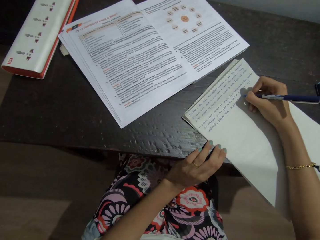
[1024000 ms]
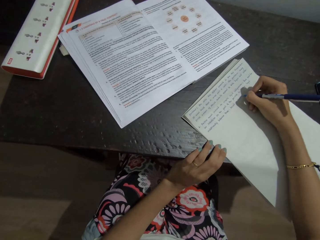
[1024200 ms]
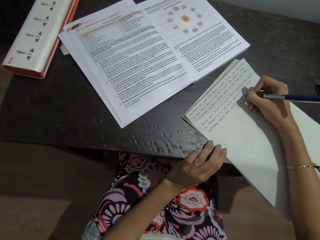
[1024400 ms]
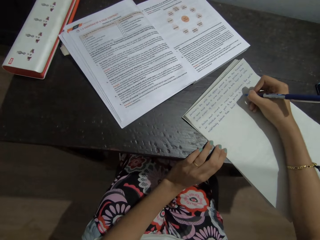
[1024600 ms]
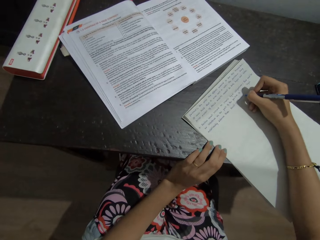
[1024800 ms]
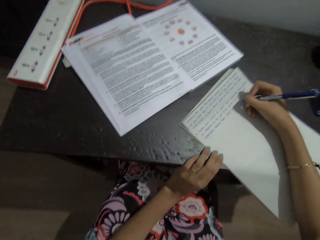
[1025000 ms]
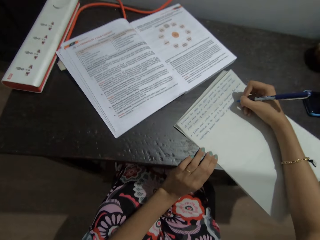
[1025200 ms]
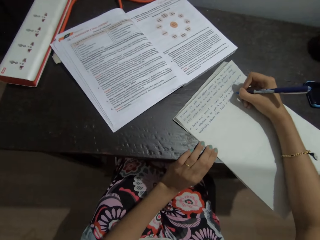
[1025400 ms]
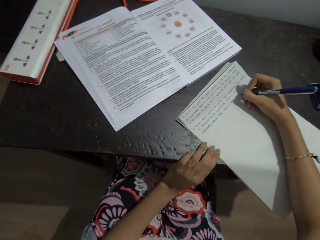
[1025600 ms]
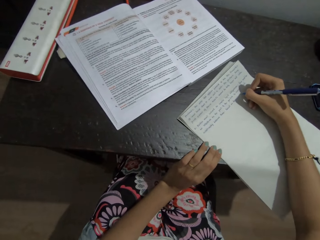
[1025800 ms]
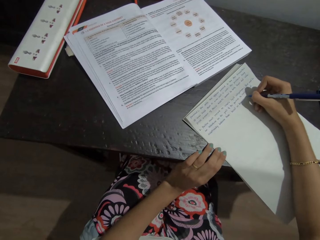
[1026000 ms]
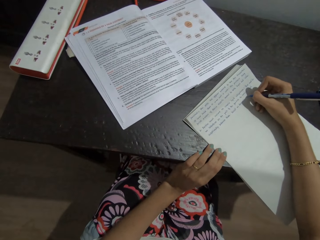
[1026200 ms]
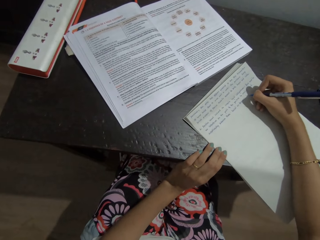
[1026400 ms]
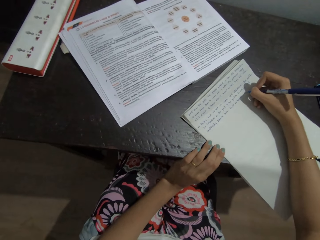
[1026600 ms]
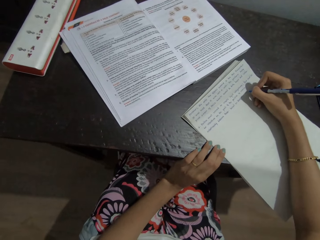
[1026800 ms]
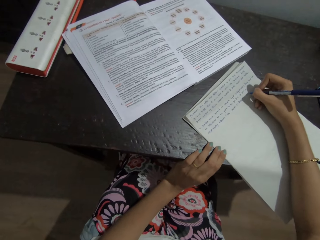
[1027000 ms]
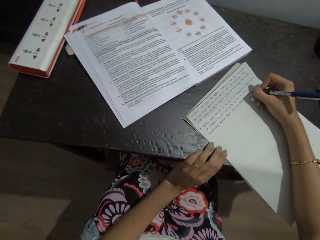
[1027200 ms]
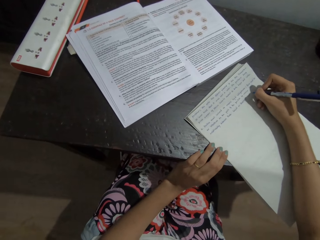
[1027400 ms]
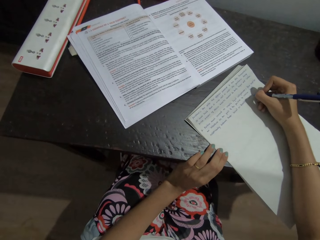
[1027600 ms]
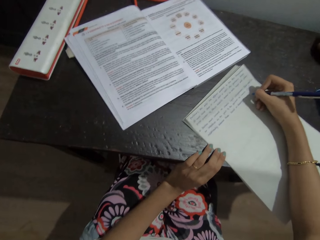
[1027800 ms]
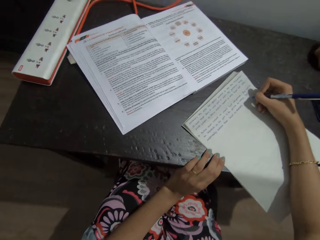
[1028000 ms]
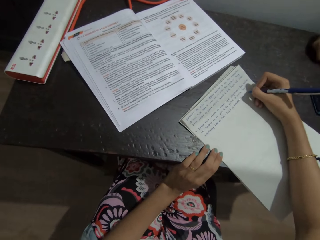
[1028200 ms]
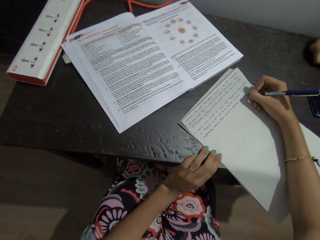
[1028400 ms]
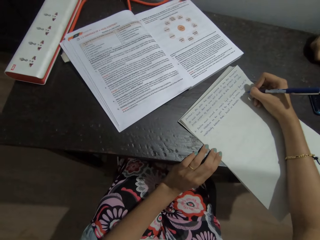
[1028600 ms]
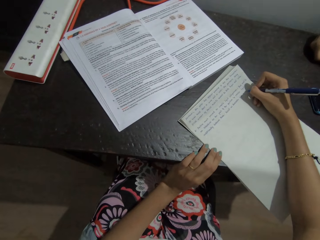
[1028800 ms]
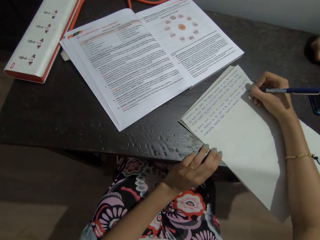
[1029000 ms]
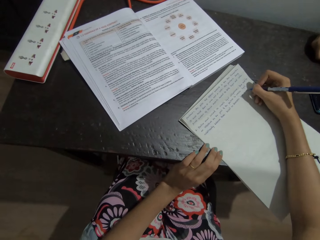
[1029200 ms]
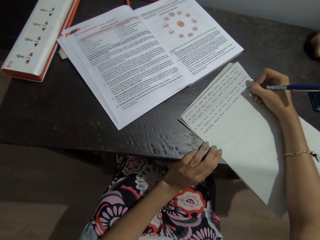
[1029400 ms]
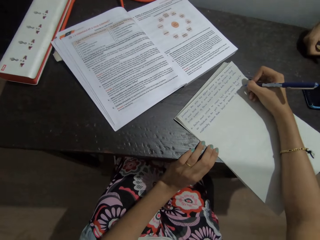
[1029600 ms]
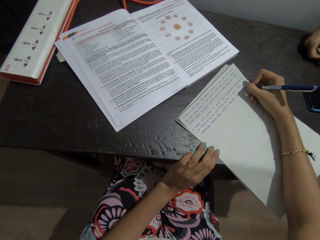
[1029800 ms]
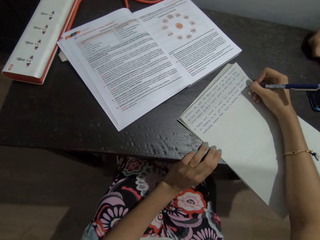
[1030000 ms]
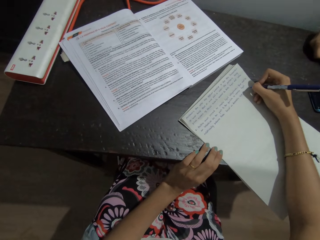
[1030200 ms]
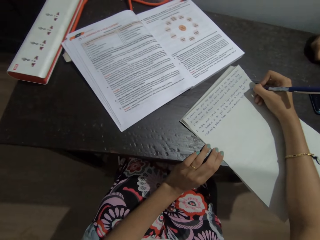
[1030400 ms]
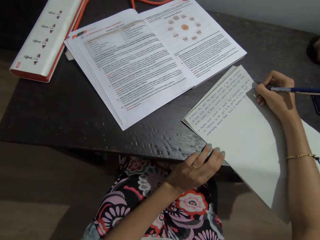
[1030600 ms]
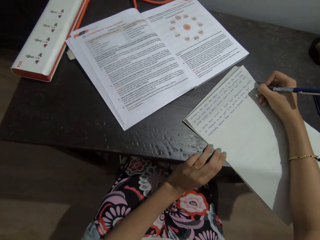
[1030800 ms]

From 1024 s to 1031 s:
The camera wearer sings.

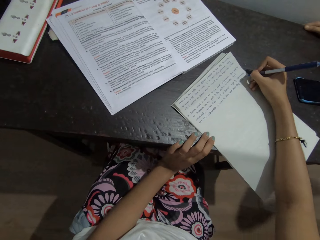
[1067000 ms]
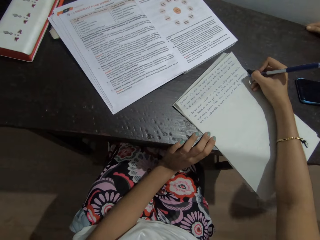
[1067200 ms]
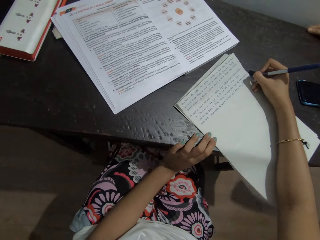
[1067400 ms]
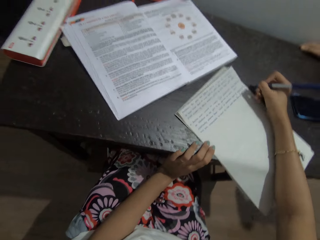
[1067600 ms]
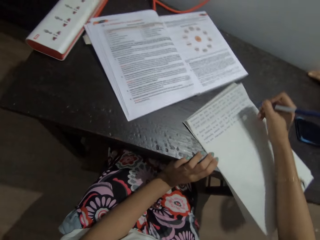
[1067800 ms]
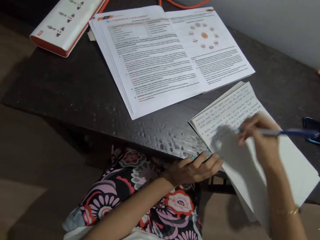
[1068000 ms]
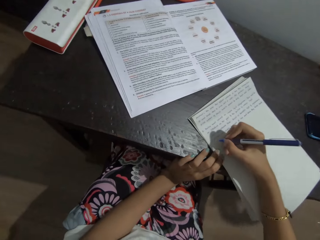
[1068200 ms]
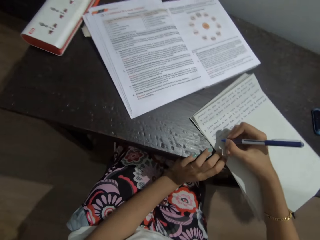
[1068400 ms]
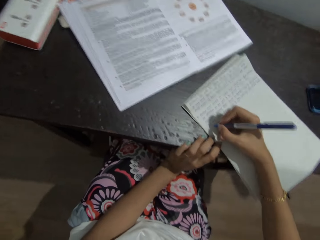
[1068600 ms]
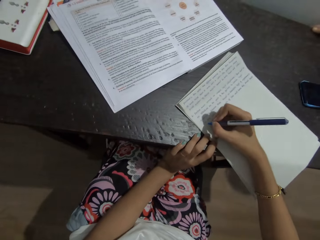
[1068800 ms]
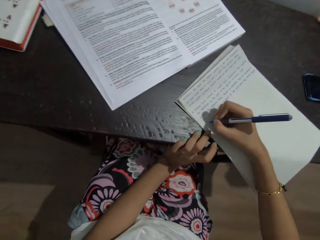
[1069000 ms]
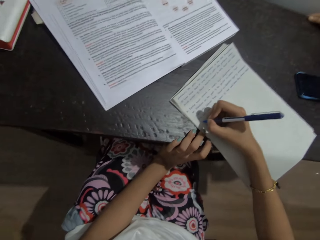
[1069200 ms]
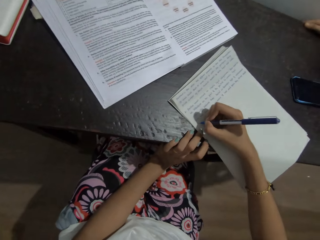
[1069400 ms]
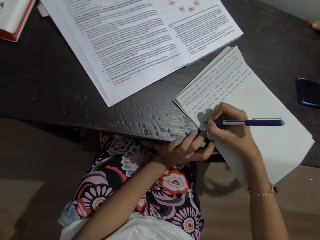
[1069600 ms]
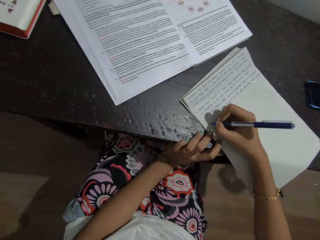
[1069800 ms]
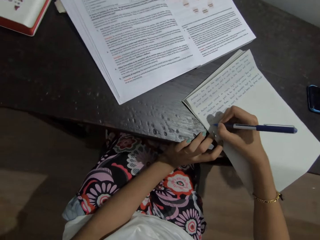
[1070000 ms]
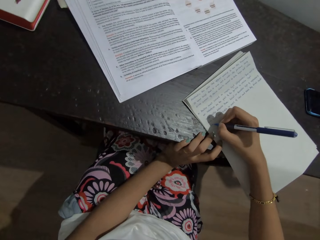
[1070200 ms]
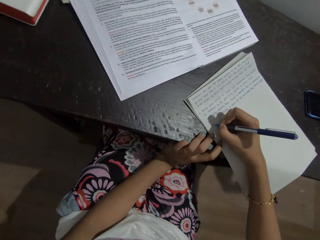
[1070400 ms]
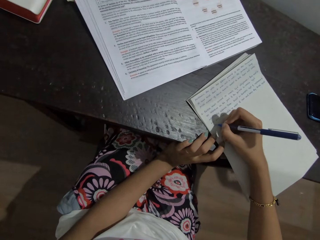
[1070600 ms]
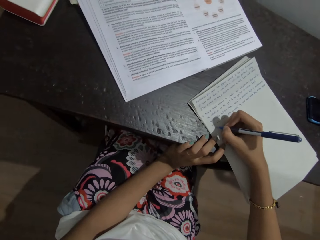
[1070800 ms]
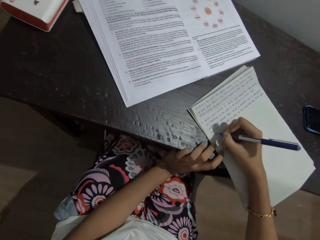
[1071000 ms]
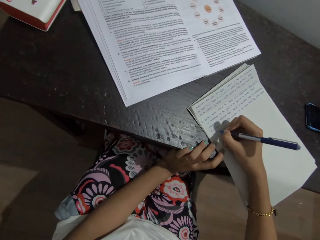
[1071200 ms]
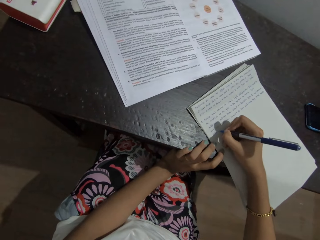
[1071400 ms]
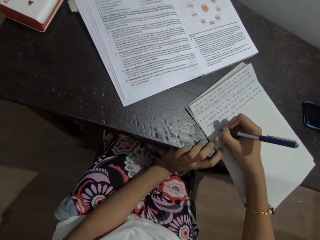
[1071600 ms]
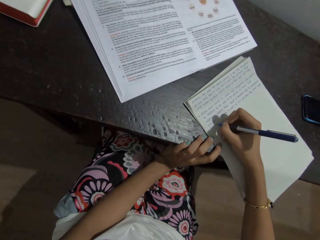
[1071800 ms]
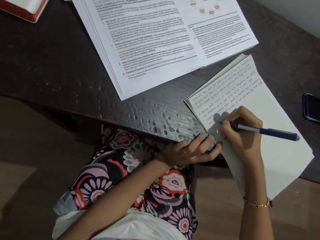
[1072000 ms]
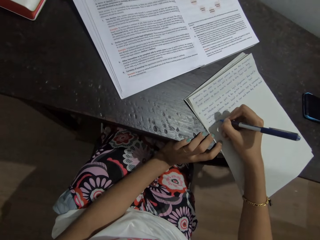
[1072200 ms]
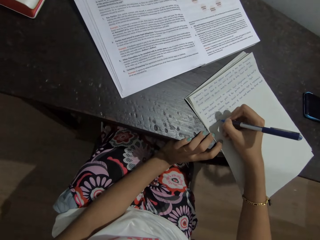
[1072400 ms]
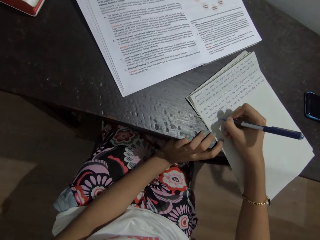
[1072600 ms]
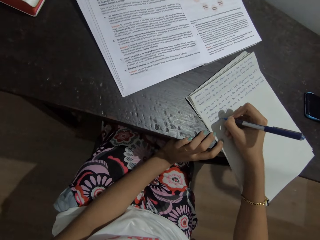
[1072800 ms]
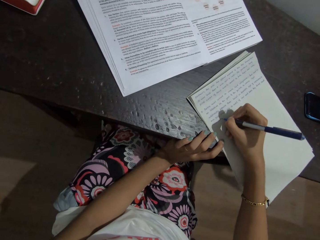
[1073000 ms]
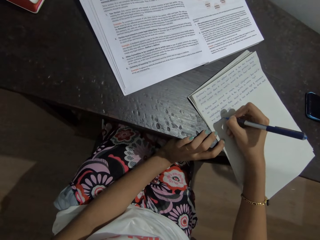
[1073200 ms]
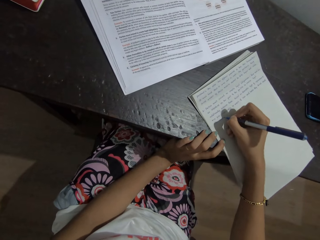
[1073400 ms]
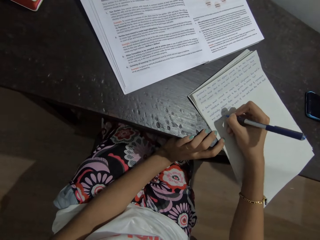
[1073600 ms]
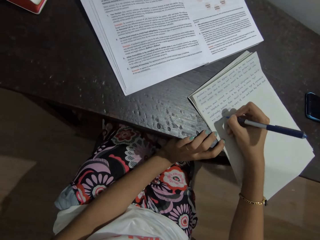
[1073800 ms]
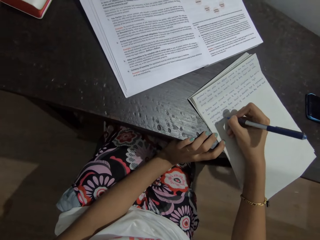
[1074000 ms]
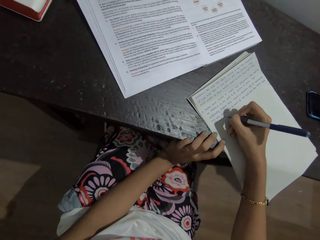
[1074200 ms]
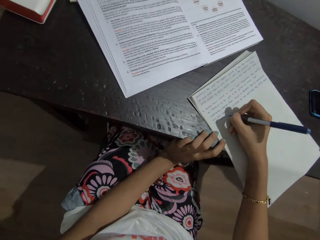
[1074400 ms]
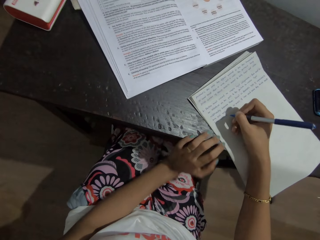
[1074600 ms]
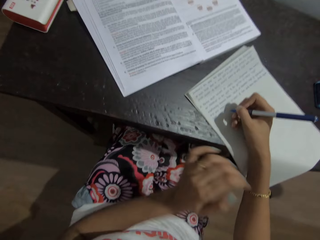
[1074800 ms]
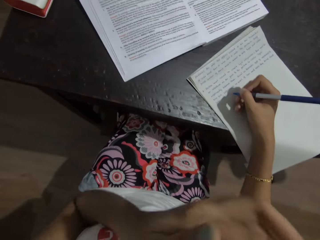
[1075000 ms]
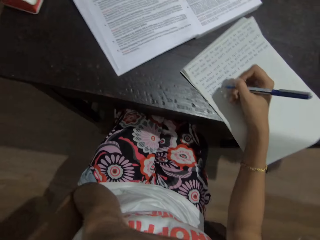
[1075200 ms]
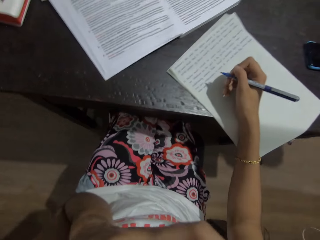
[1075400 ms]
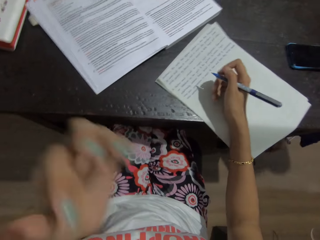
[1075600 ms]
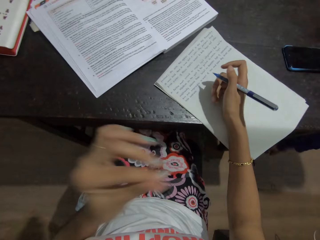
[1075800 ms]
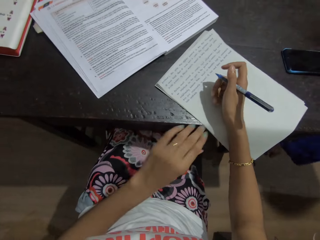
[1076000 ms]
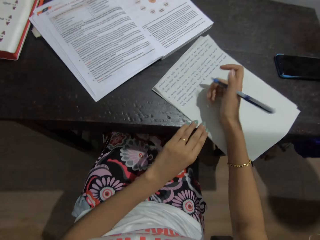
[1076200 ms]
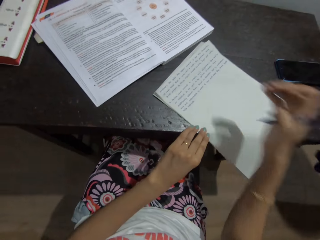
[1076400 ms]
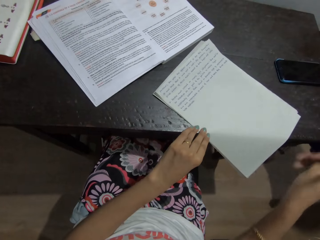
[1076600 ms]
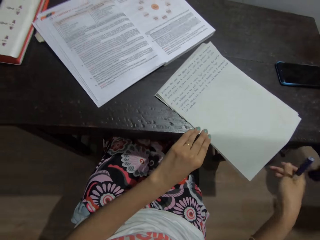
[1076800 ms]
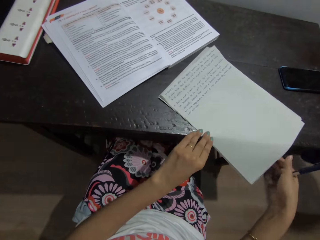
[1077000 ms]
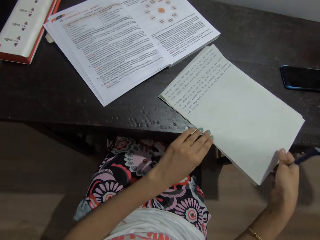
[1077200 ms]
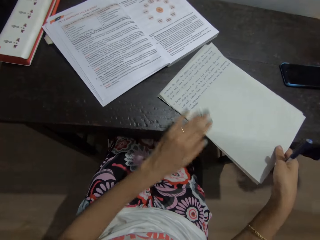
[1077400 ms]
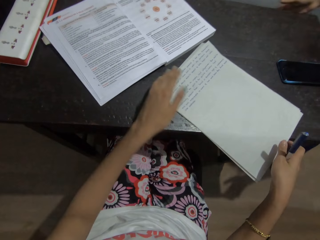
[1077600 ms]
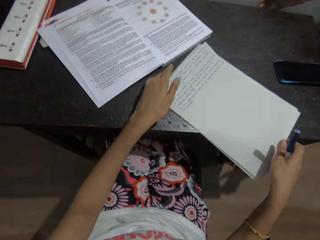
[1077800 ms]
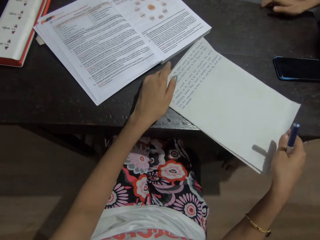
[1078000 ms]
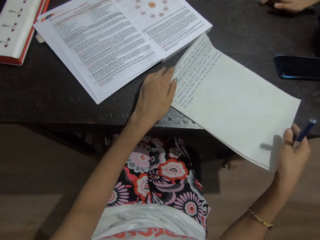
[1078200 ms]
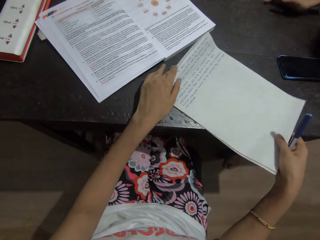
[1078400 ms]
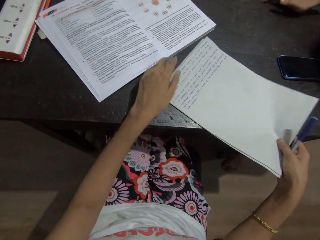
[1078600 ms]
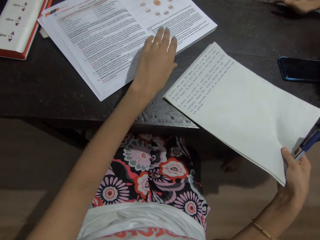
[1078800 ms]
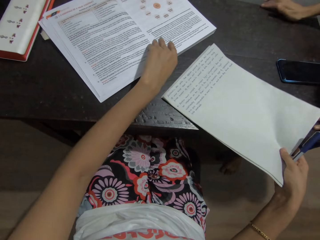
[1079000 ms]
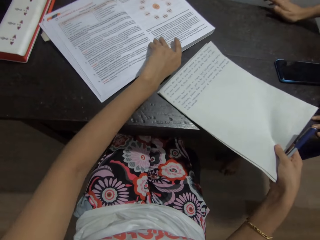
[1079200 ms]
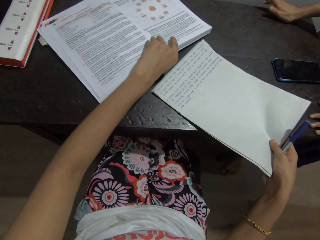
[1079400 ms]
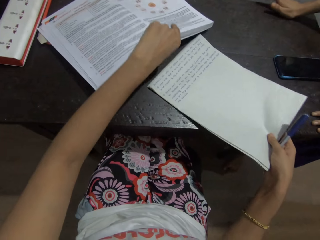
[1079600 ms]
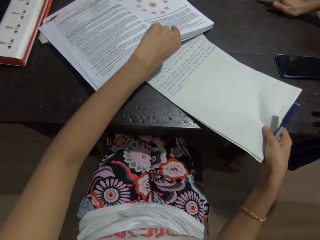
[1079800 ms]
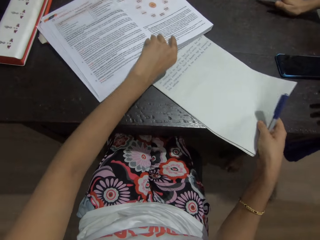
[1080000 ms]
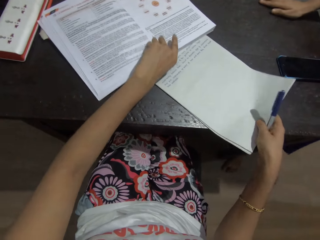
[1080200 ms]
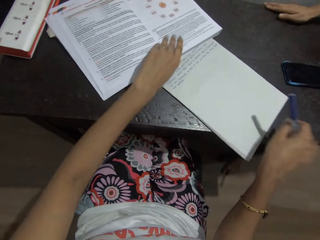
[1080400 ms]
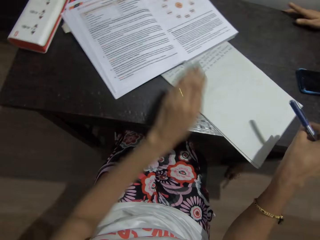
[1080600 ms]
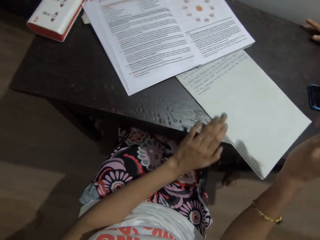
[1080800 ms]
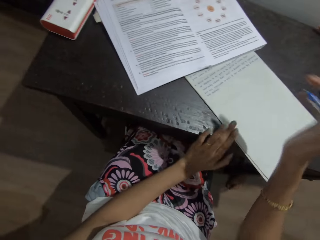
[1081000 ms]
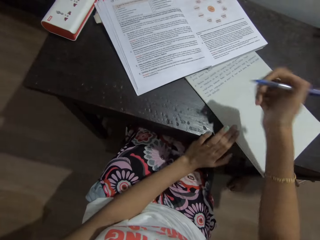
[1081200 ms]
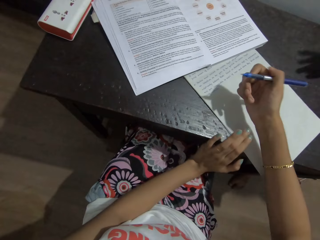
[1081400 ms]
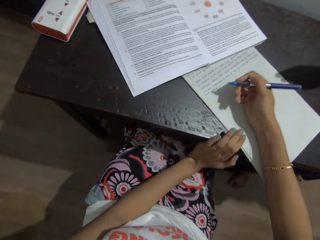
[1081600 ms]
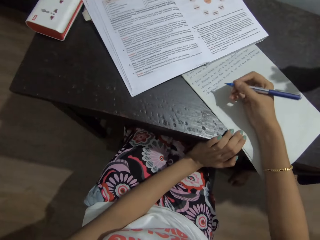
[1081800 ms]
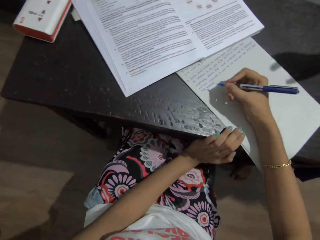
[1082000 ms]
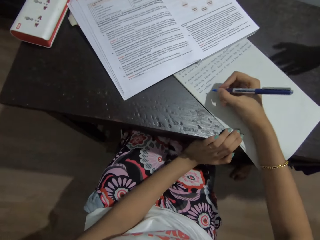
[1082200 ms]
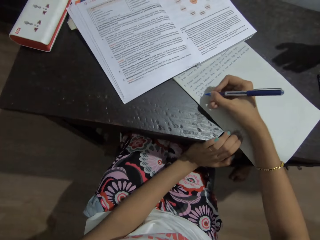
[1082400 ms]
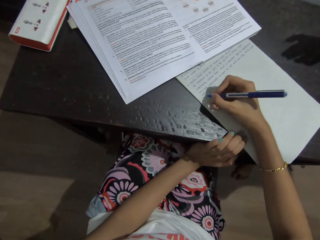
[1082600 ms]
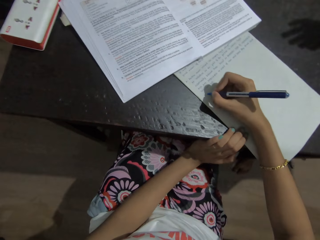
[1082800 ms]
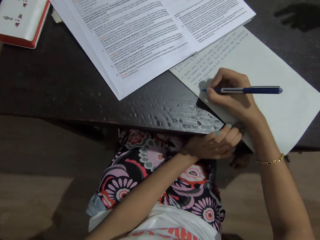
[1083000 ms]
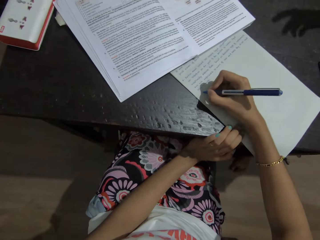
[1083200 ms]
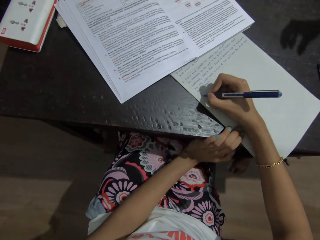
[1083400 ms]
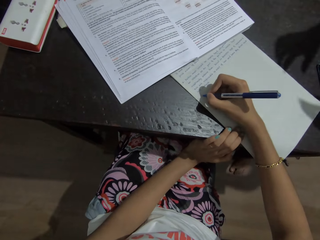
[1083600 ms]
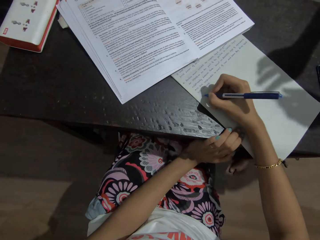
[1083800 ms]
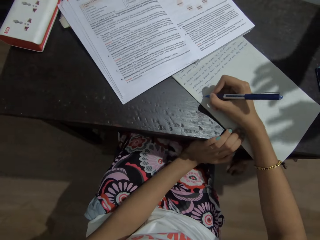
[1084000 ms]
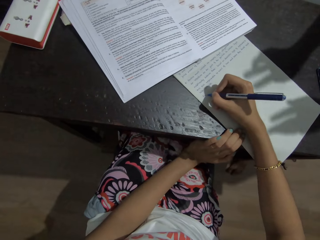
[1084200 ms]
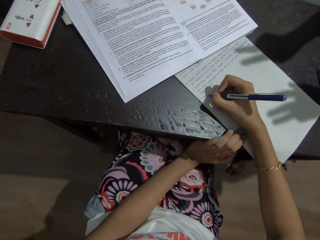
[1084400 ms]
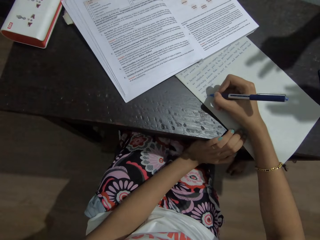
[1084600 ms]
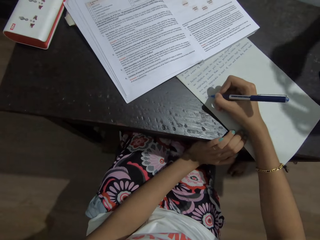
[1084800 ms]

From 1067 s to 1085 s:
The camera wearer holds the pen. She lifts her left hand. She scratches the face. She holds the papers with both hands. She holds the textbook. She puts the papers under the book.
